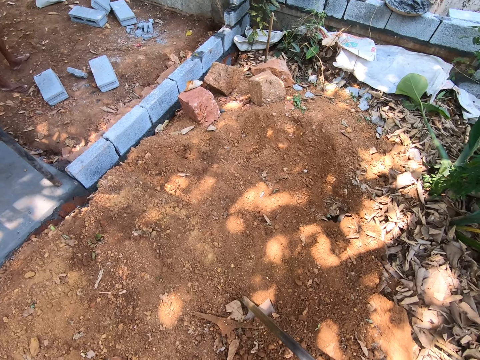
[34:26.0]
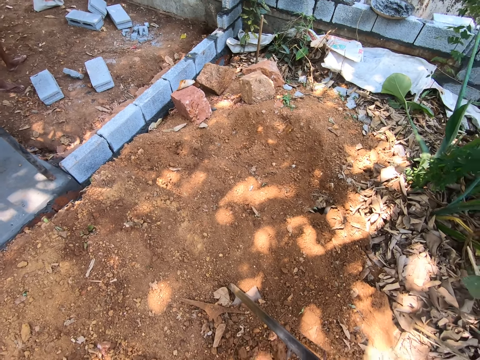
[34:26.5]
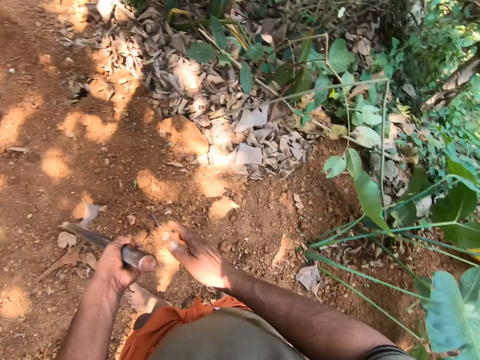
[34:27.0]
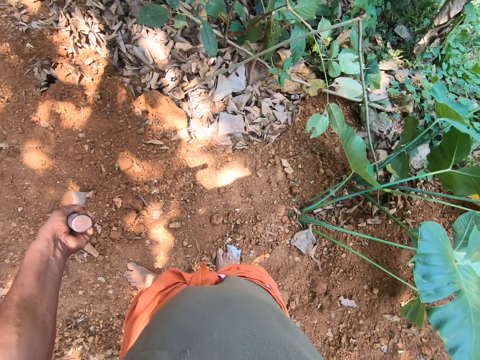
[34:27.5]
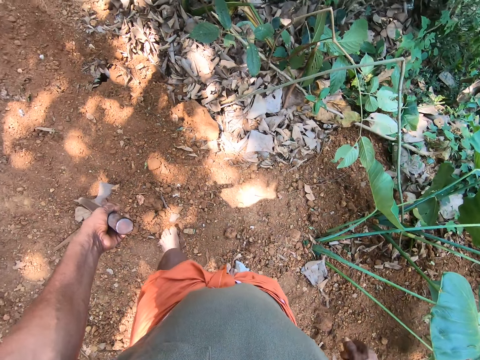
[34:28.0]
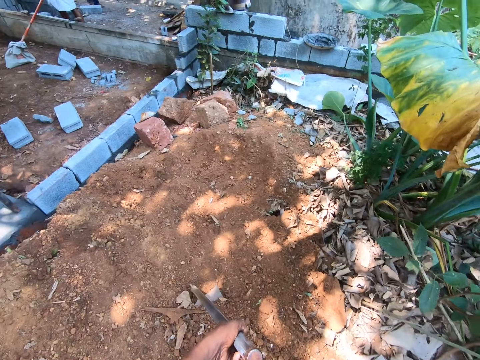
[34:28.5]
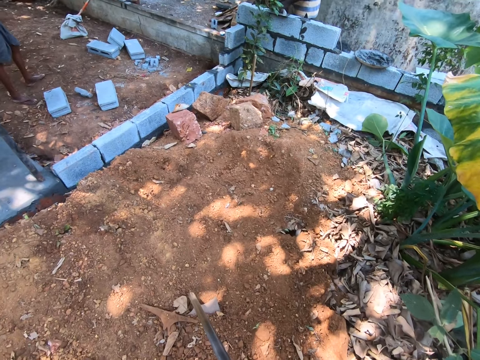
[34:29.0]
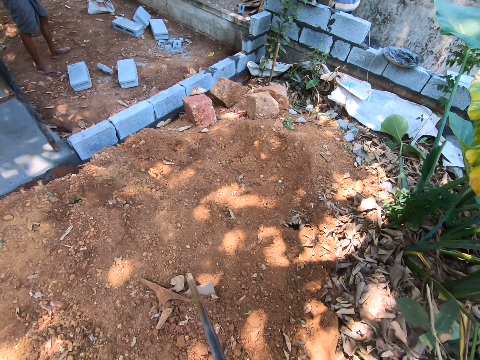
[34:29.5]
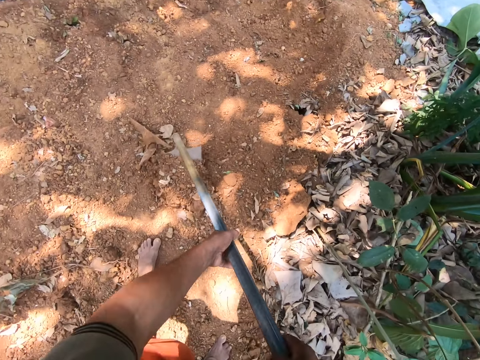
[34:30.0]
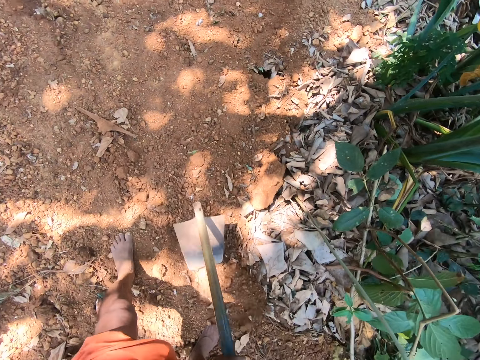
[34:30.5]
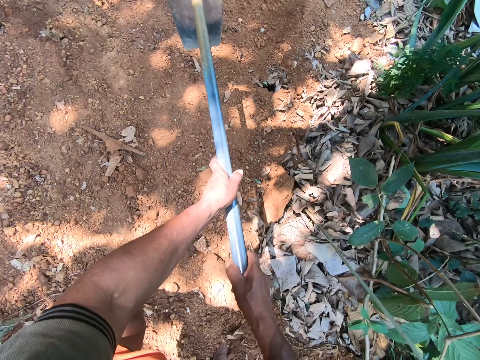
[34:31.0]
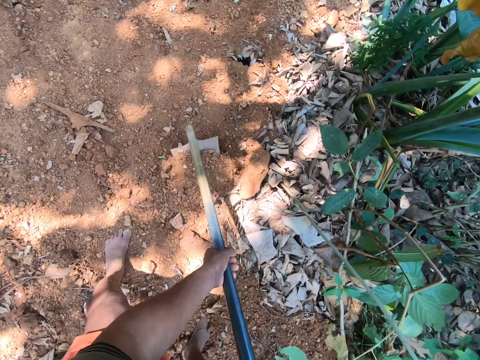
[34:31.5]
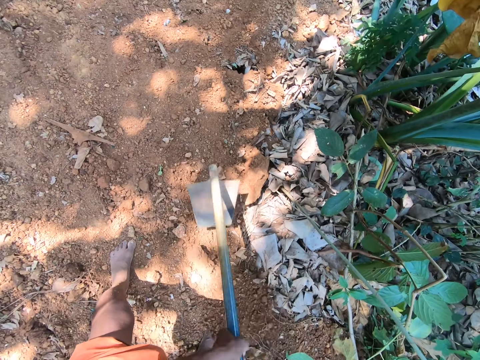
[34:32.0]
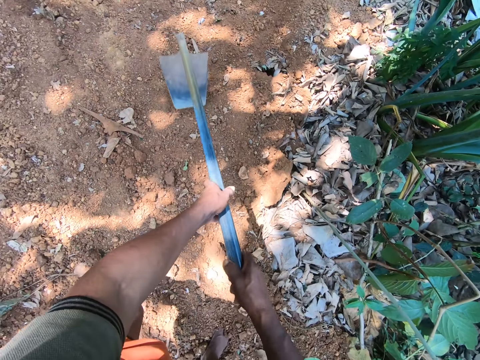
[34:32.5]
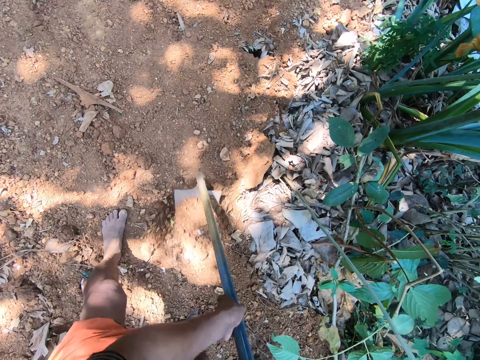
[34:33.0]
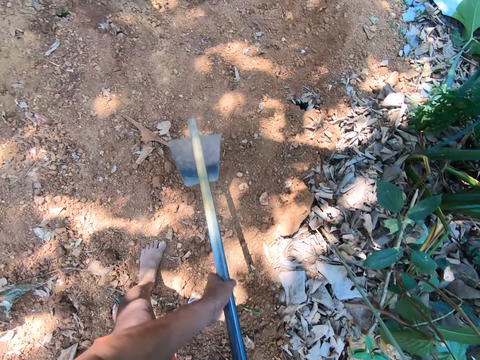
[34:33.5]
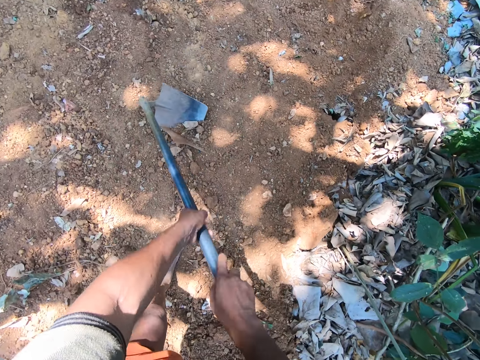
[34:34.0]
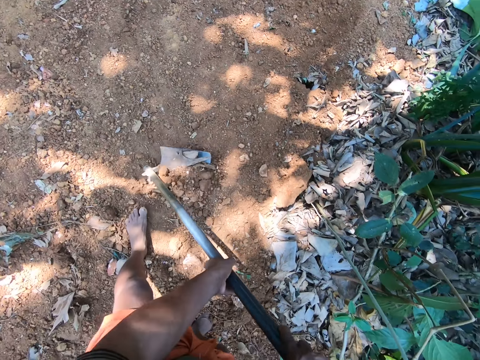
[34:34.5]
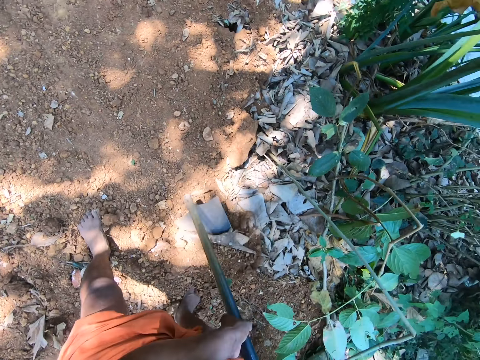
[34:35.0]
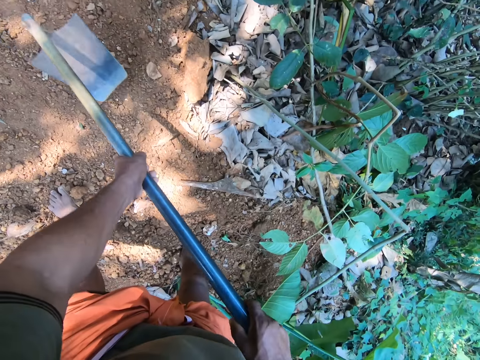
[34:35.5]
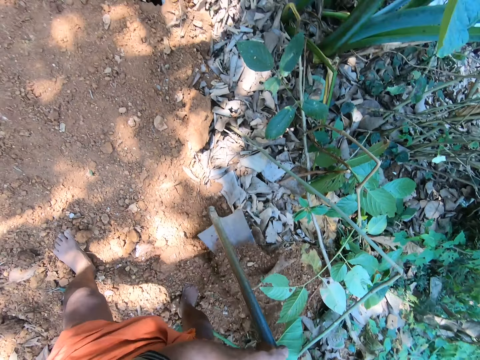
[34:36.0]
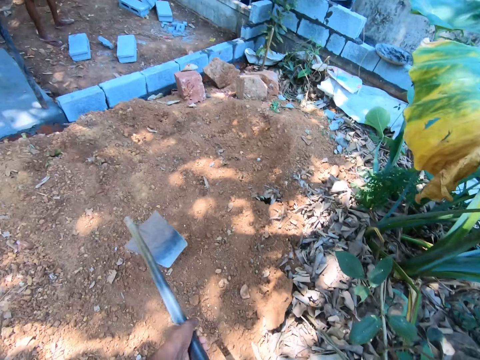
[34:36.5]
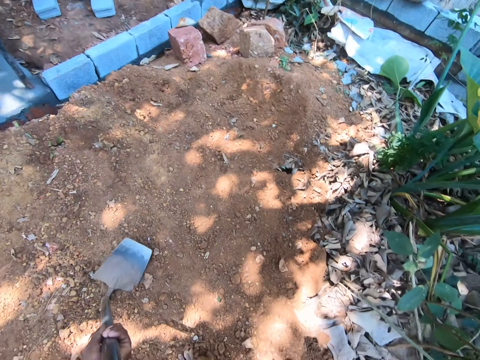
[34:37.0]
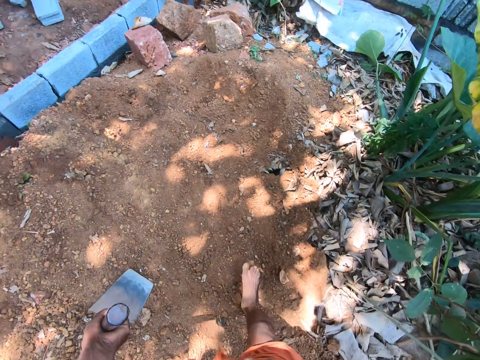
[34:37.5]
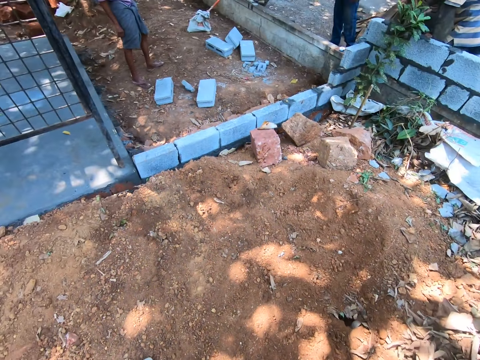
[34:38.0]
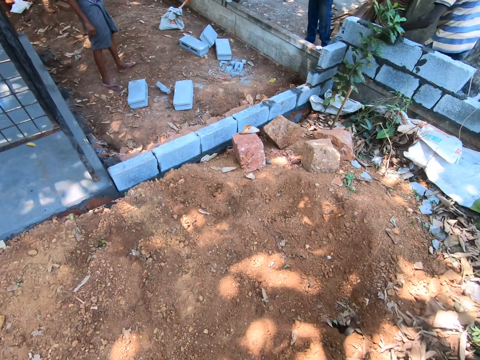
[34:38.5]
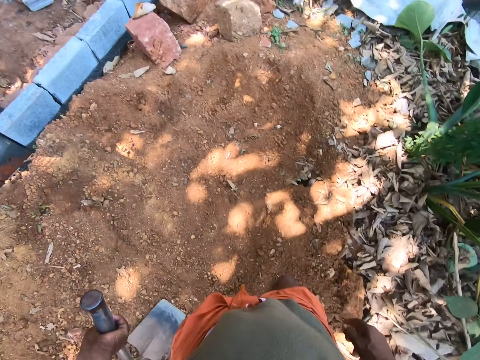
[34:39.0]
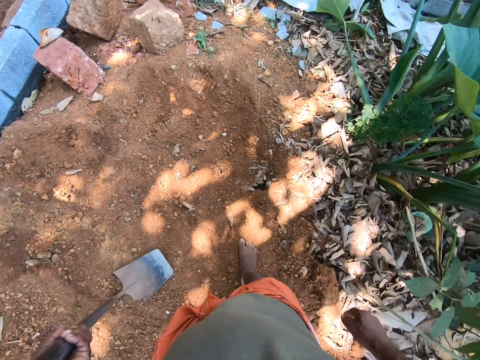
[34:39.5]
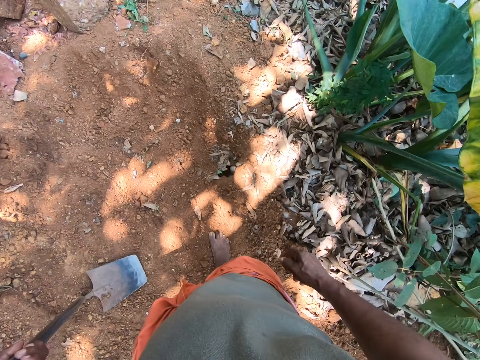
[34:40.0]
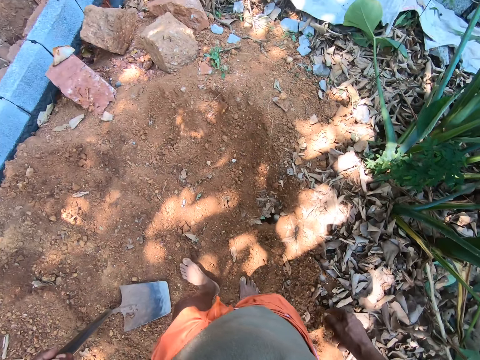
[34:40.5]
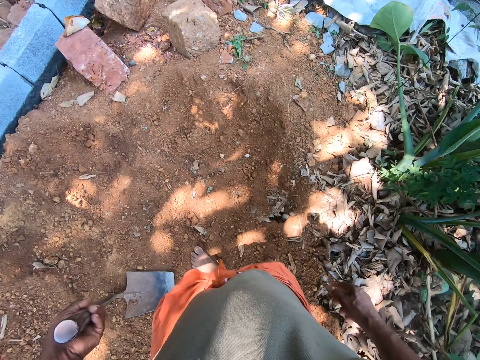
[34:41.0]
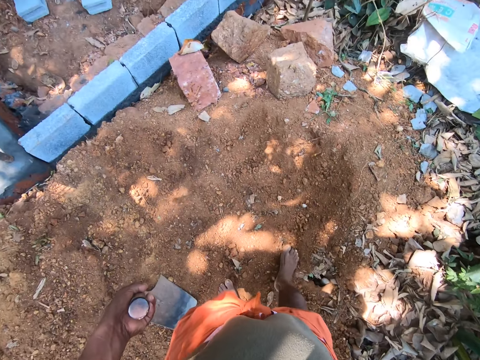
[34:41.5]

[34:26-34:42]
The camera wearer holds the digging hoe in an upright position with his left hand. He digs the ground with the digging hoe in his hands. He walks around.

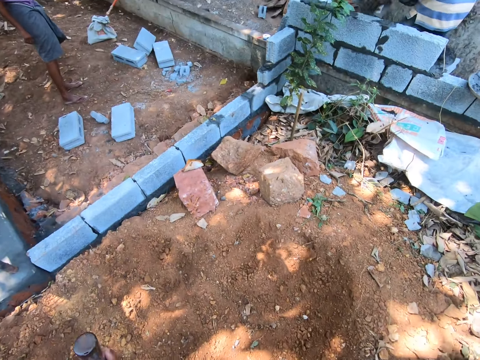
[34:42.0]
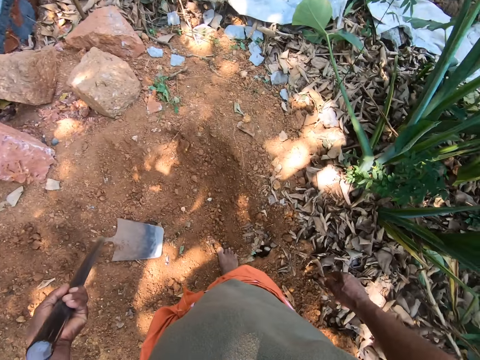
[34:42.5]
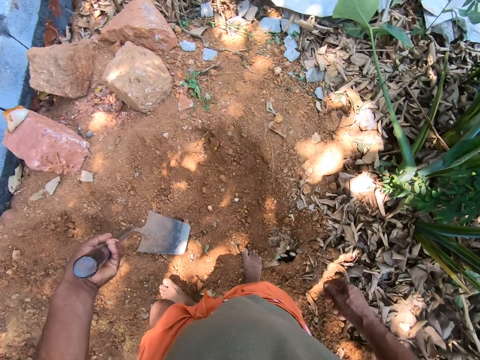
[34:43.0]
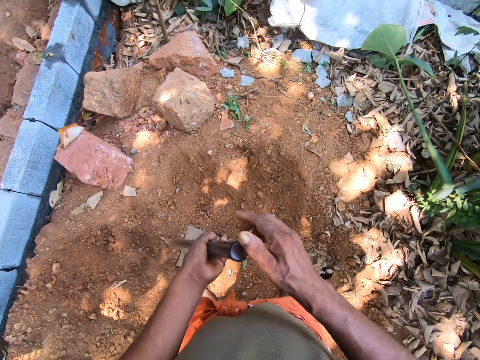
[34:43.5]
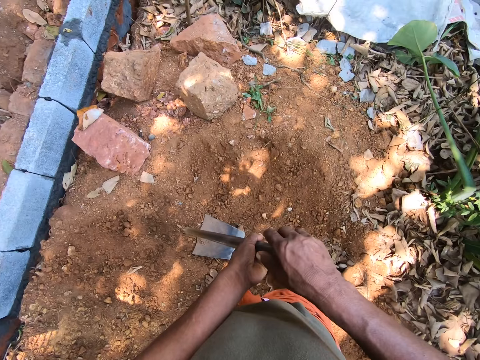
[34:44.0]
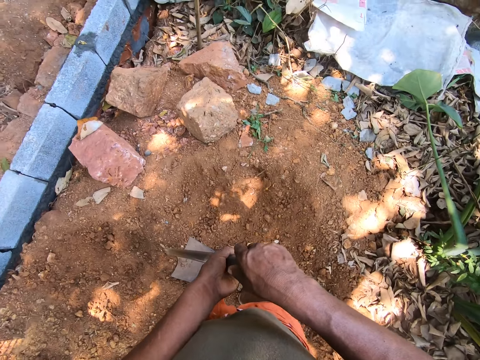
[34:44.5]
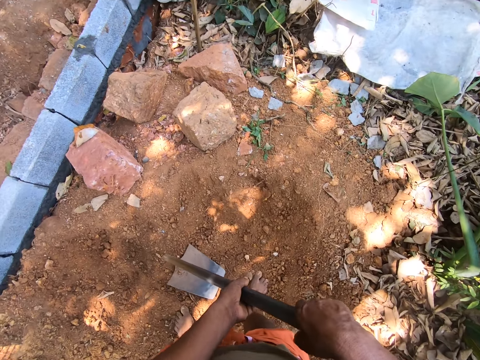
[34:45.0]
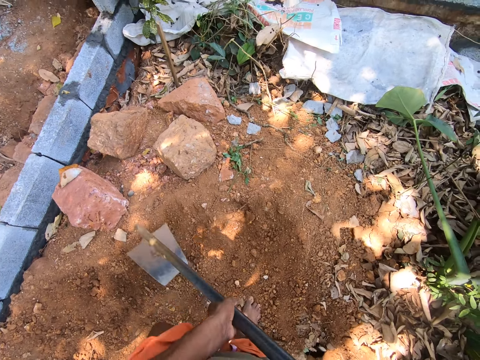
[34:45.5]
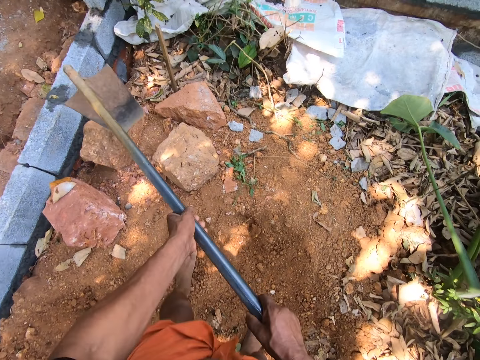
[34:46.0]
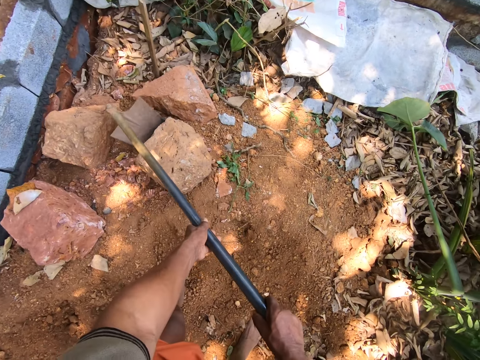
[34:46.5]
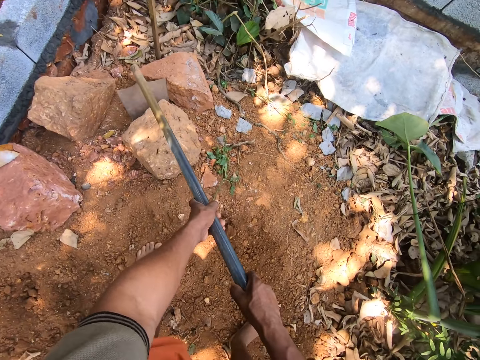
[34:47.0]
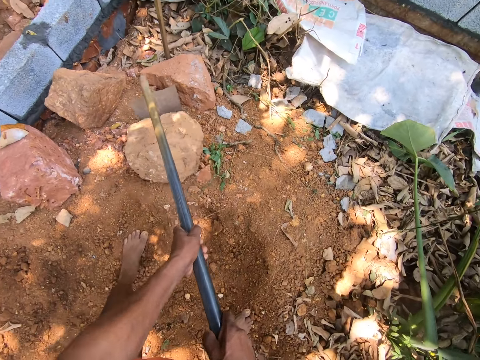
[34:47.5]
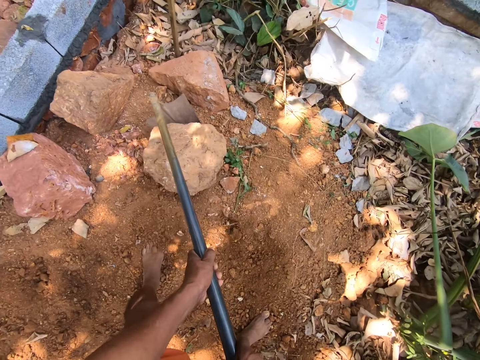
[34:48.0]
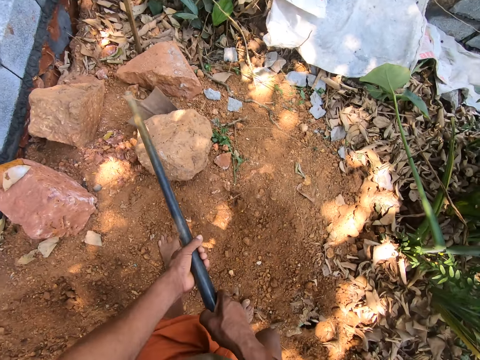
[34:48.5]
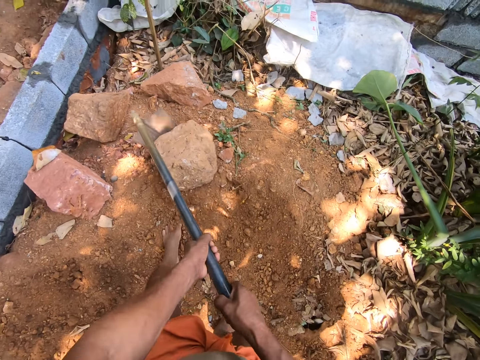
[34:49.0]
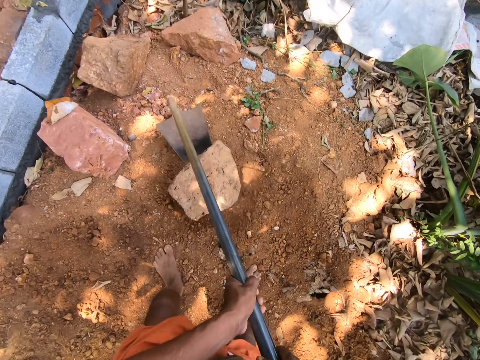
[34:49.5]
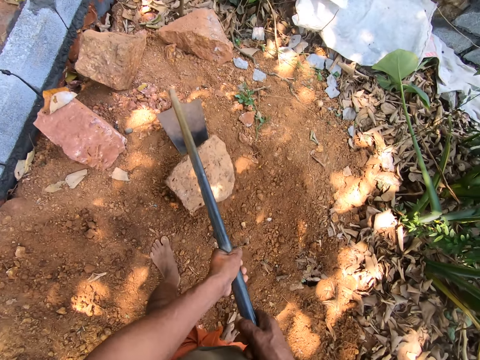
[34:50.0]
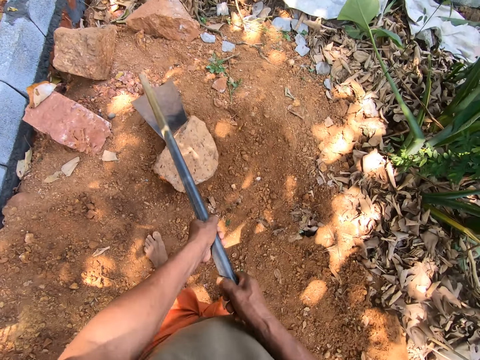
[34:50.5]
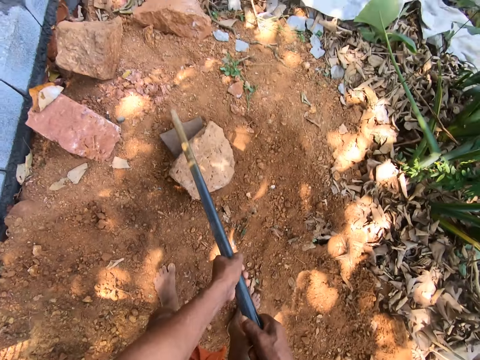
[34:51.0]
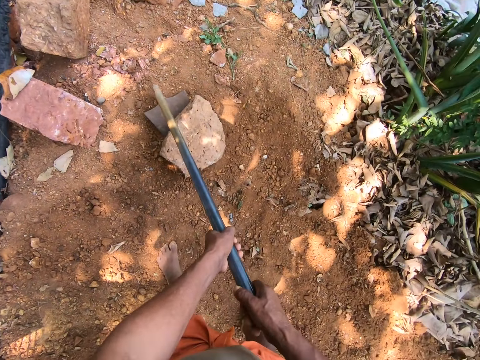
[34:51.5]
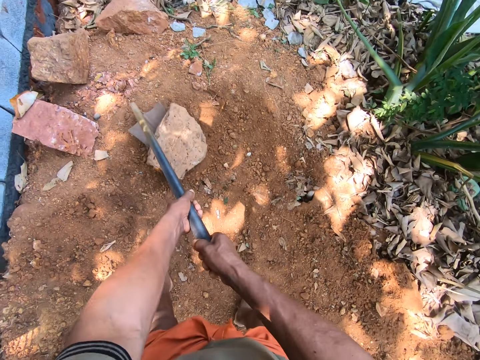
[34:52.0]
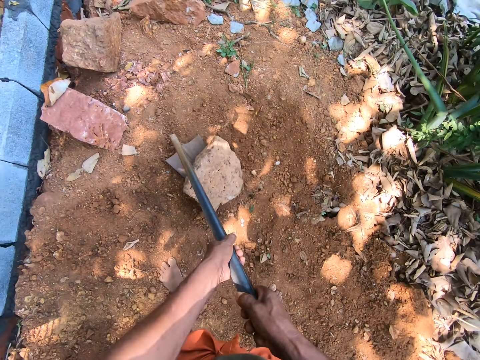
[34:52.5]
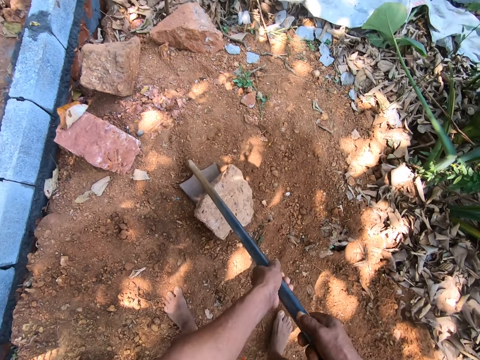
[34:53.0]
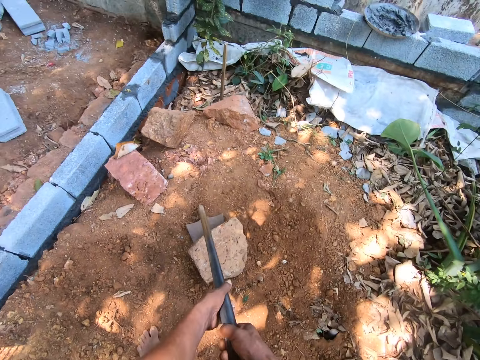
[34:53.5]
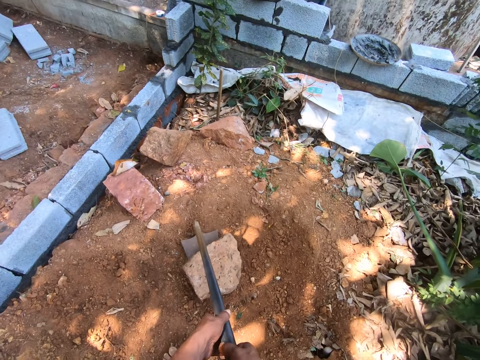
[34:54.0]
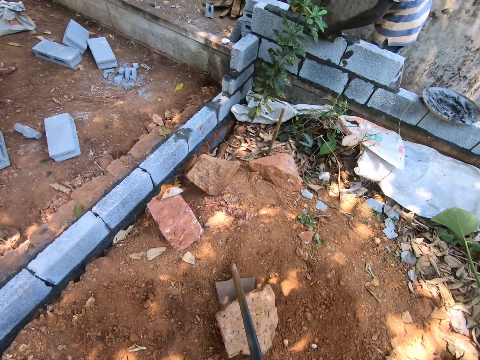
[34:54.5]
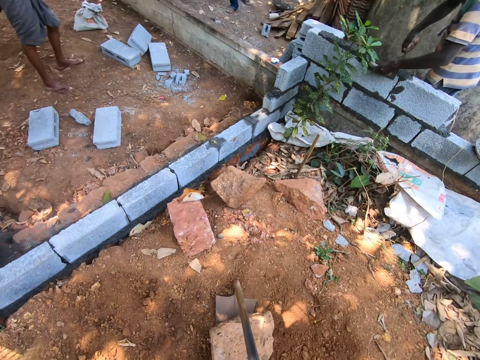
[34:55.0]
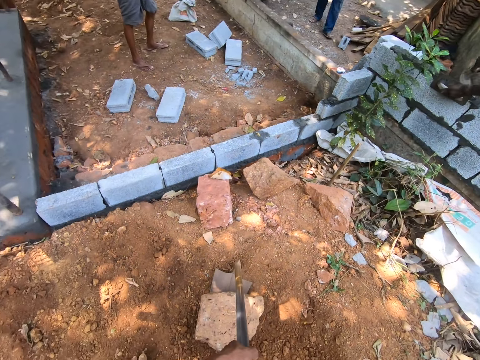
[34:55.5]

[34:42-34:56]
The camera wearer pulls a stone on the ground with the digging hoe in his hands.
